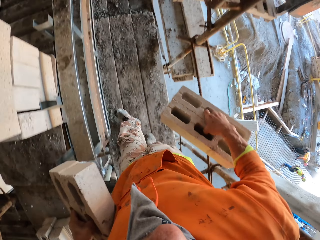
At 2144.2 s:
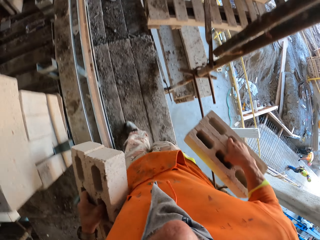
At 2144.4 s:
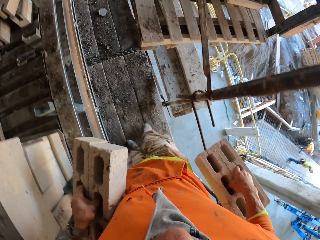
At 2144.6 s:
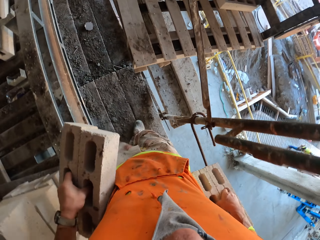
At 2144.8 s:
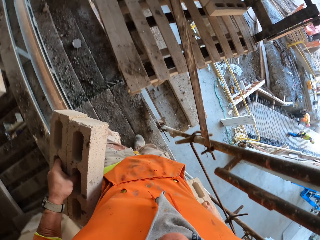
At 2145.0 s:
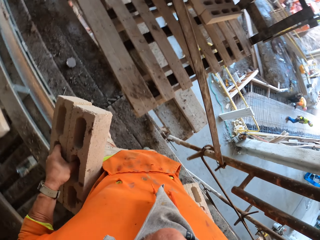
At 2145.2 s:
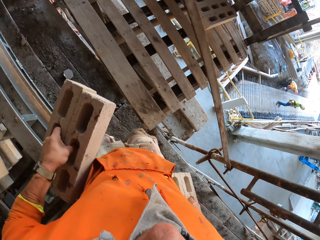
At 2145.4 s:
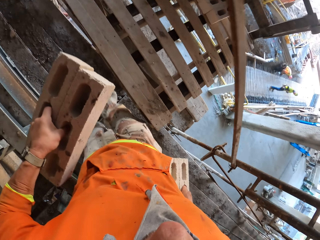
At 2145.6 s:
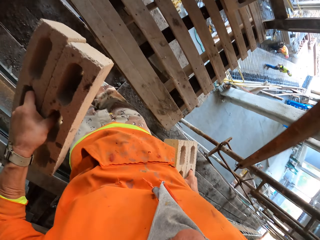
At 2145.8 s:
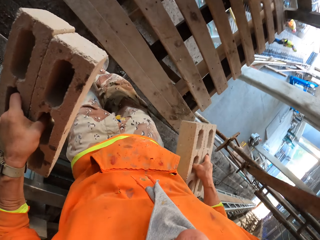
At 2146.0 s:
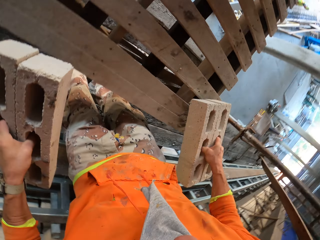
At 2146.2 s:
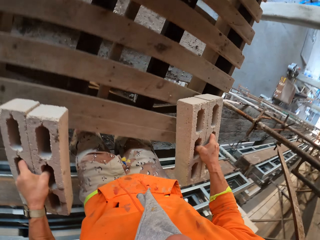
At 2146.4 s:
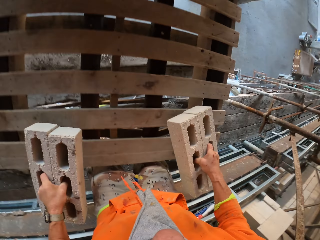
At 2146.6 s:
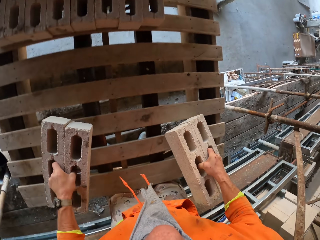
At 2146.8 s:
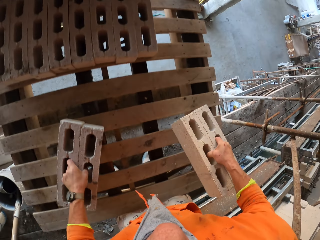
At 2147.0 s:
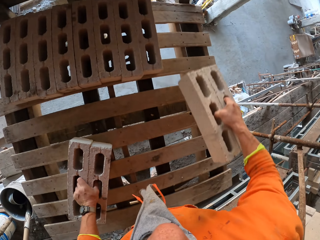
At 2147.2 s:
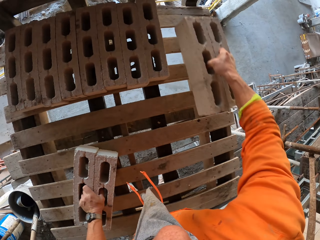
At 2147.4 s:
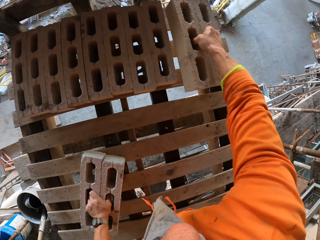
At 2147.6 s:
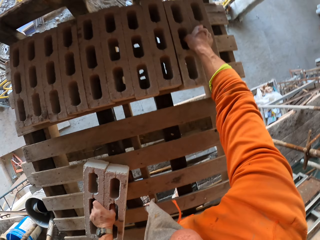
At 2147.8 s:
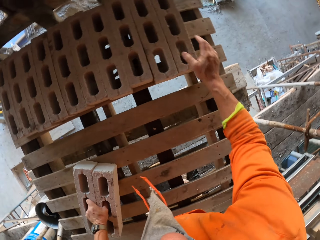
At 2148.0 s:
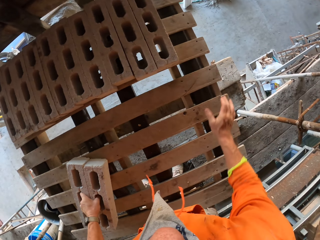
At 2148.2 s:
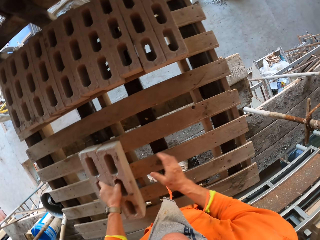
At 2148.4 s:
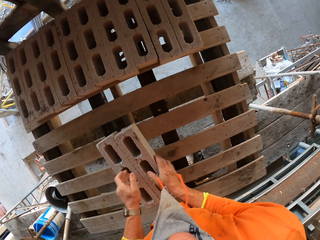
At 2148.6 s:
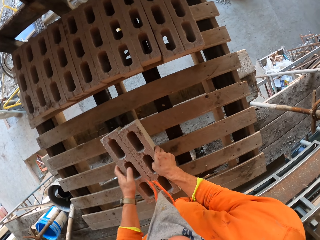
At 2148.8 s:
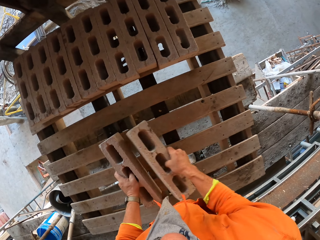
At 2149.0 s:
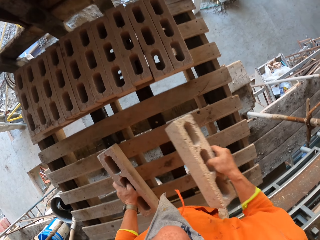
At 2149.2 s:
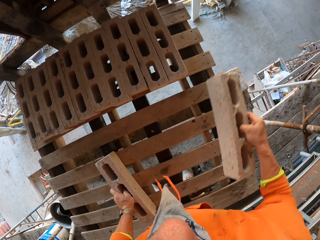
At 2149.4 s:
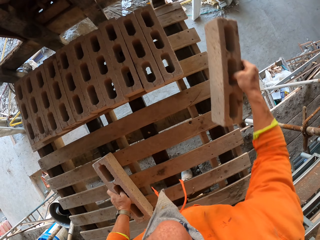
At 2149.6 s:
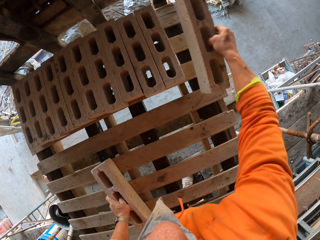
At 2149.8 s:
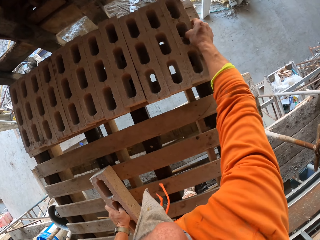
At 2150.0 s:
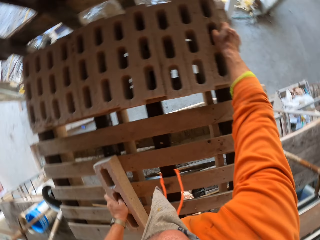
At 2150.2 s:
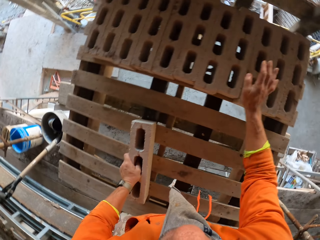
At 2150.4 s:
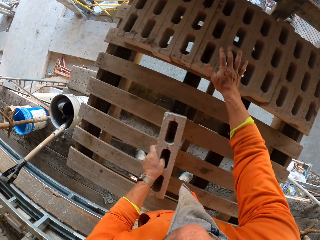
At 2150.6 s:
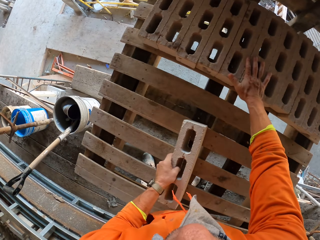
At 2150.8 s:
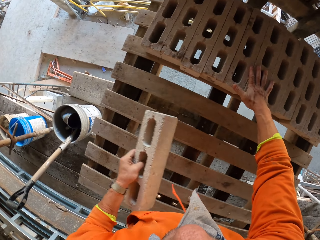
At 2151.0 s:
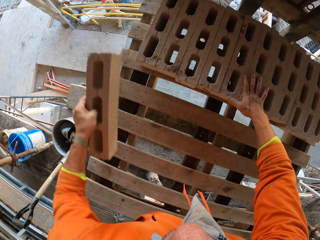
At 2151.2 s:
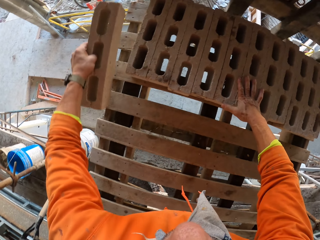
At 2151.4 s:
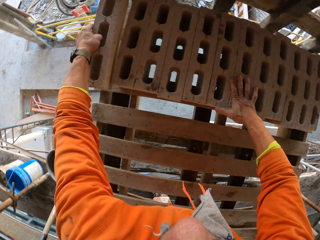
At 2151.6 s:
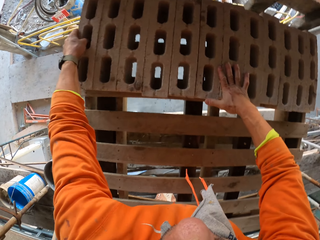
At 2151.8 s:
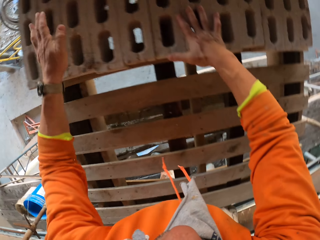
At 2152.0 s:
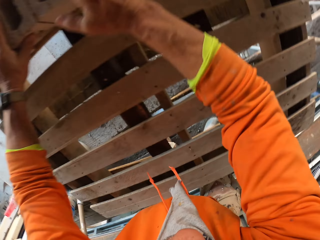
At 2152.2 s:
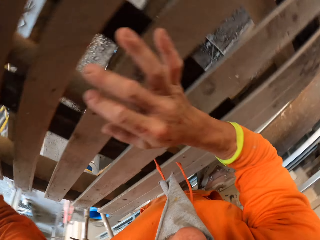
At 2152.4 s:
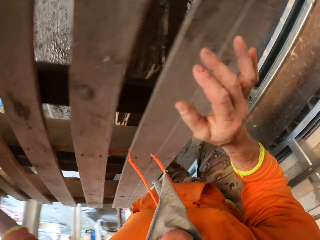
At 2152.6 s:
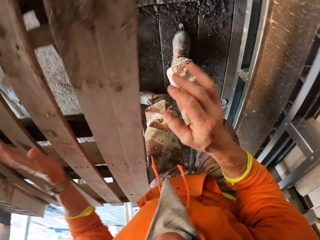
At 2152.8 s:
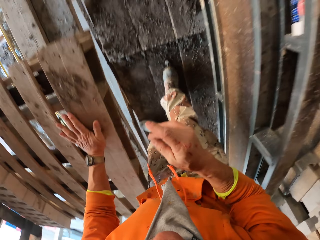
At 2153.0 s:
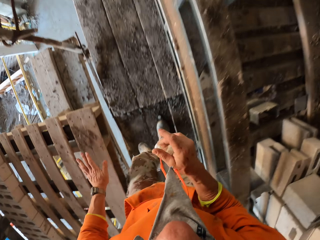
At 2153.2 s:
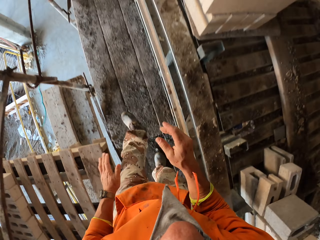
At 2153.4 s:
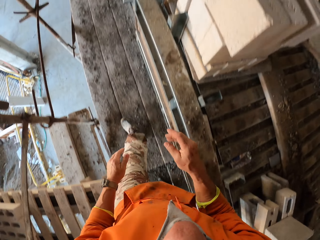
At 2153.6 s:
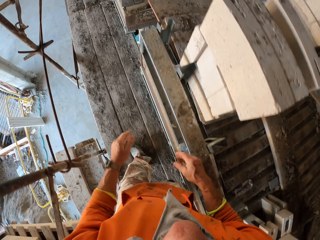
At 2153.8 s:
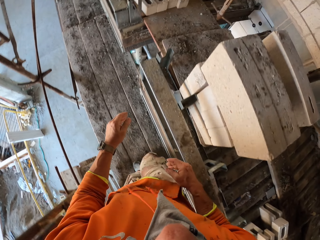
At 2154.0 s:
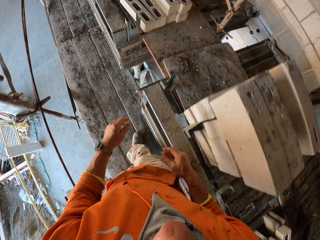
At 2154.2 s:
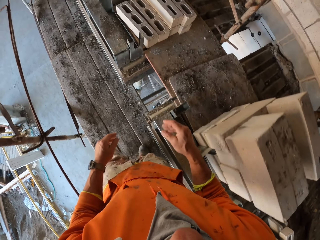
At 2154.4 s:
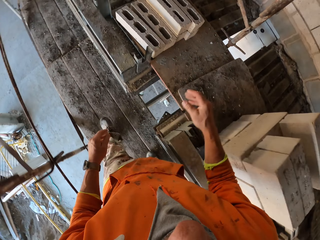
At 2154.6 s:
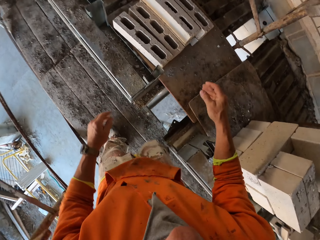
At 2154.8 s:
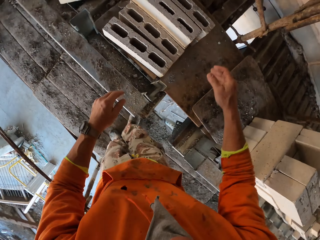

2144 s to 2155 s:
The camera wearer carries the bricks. They move around. They place the bricks on a palette wood. They rest blocks on the wooden board. They put the blocks on the wooden board. They move the blocks. They hold a block. They hold the block again. They drop the block on the wooden board. They rest a hand on the blocks. They lift a block. They put the block down. They turn around. They touch the wooden board. They walk around.

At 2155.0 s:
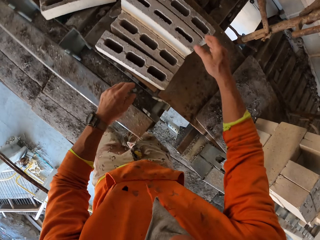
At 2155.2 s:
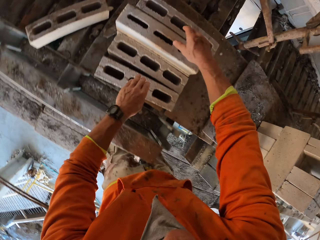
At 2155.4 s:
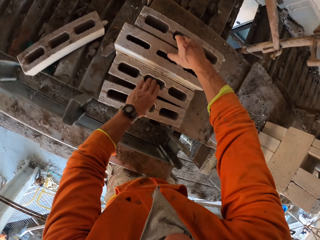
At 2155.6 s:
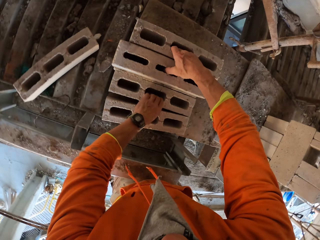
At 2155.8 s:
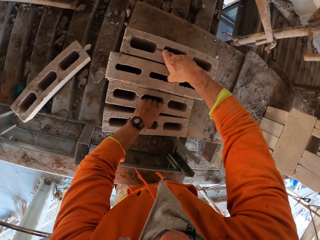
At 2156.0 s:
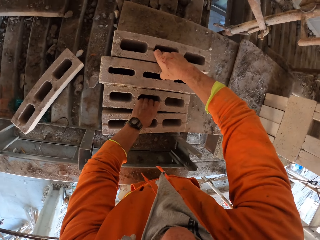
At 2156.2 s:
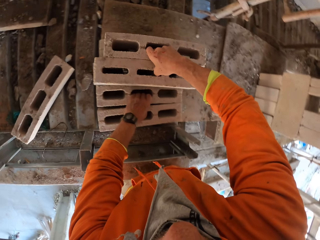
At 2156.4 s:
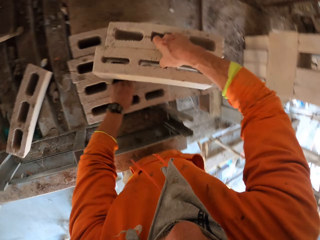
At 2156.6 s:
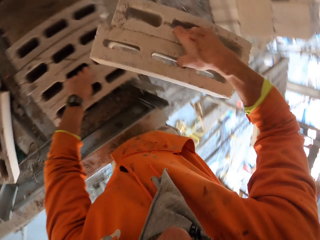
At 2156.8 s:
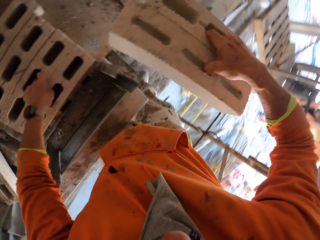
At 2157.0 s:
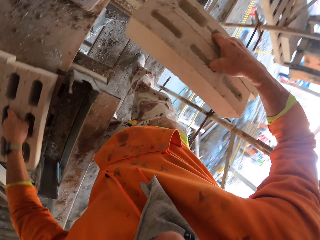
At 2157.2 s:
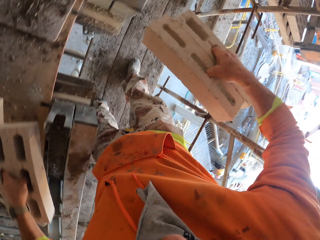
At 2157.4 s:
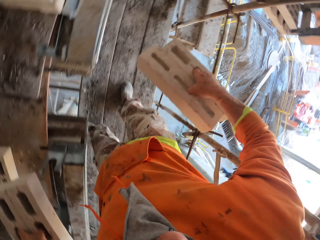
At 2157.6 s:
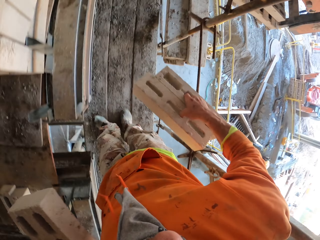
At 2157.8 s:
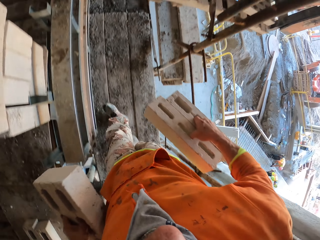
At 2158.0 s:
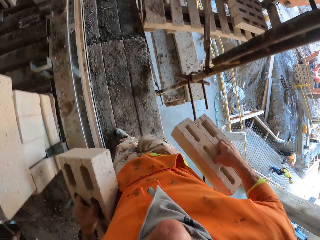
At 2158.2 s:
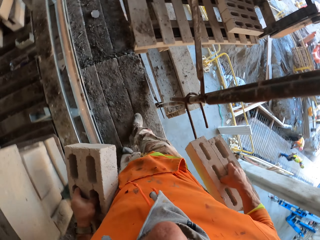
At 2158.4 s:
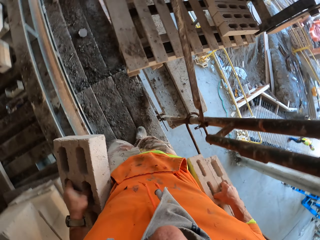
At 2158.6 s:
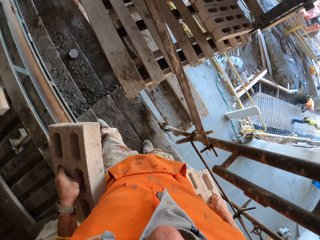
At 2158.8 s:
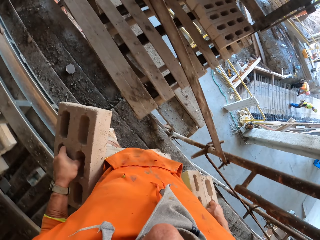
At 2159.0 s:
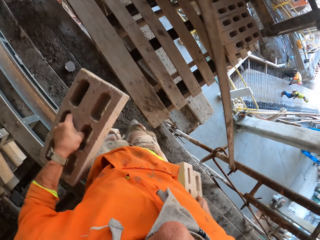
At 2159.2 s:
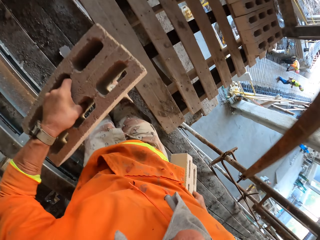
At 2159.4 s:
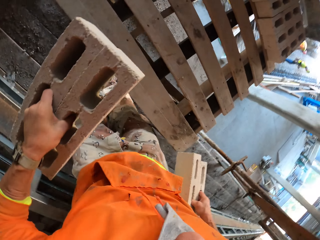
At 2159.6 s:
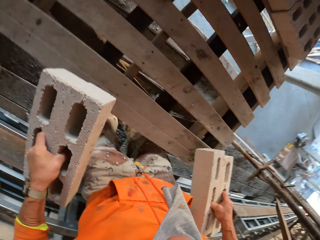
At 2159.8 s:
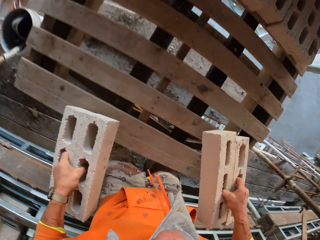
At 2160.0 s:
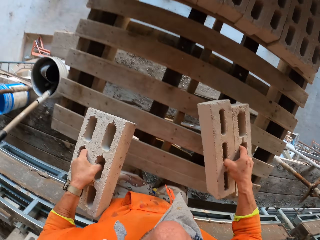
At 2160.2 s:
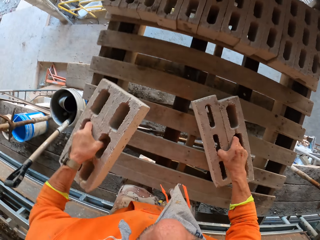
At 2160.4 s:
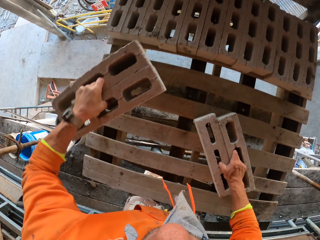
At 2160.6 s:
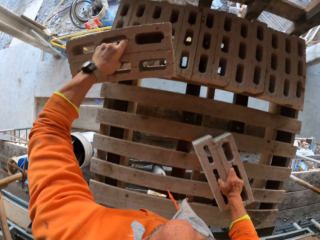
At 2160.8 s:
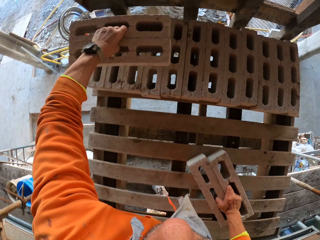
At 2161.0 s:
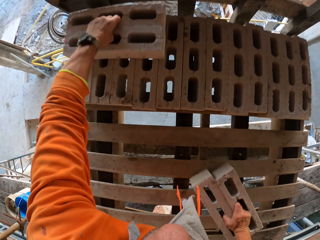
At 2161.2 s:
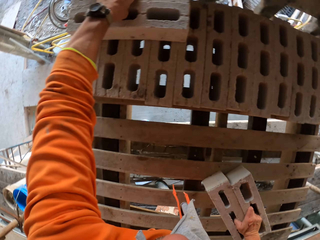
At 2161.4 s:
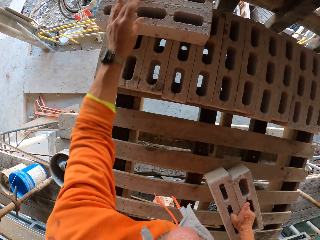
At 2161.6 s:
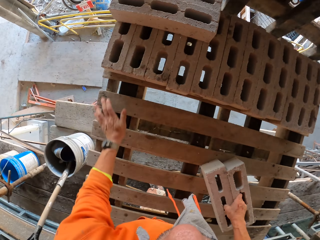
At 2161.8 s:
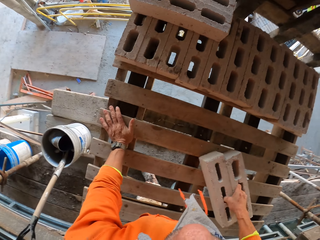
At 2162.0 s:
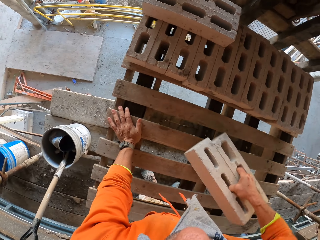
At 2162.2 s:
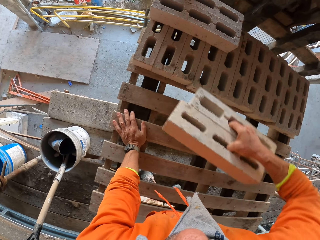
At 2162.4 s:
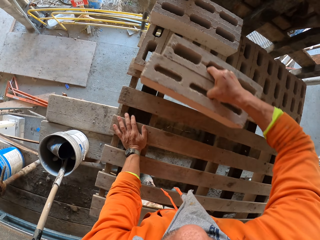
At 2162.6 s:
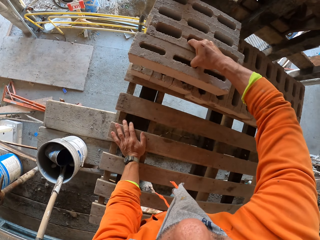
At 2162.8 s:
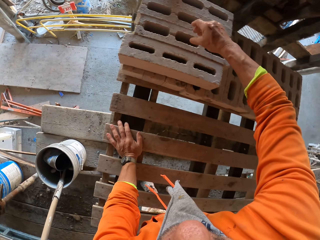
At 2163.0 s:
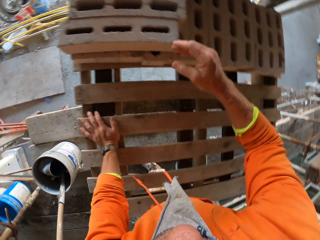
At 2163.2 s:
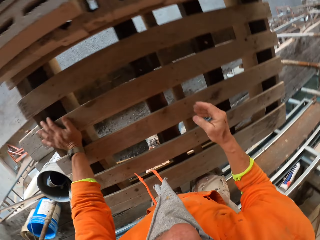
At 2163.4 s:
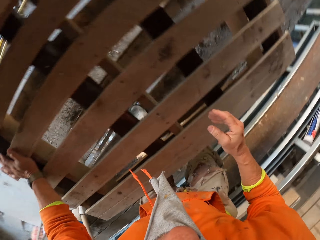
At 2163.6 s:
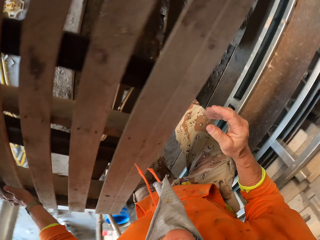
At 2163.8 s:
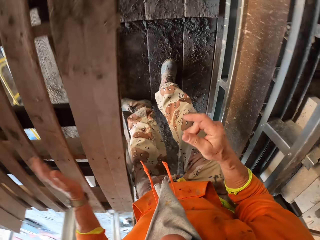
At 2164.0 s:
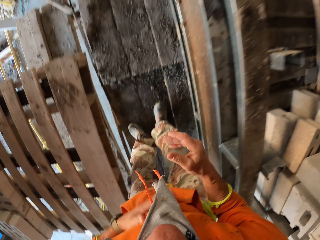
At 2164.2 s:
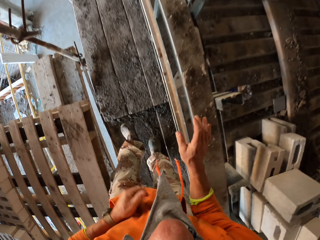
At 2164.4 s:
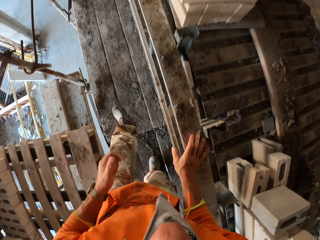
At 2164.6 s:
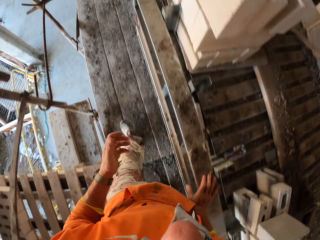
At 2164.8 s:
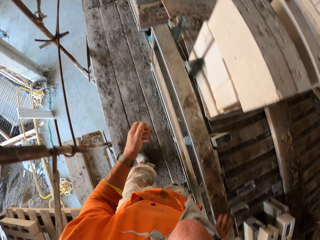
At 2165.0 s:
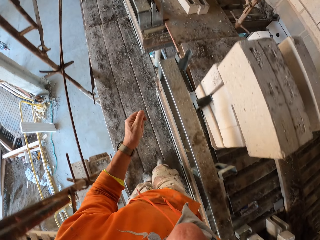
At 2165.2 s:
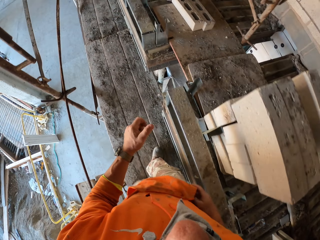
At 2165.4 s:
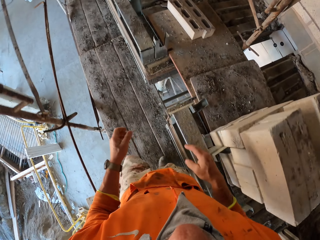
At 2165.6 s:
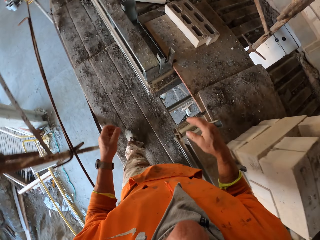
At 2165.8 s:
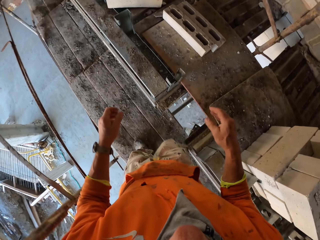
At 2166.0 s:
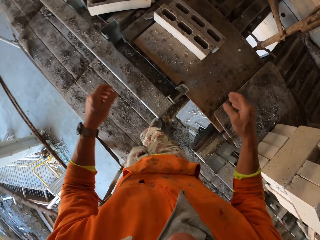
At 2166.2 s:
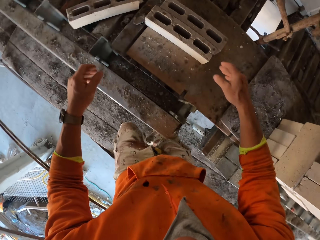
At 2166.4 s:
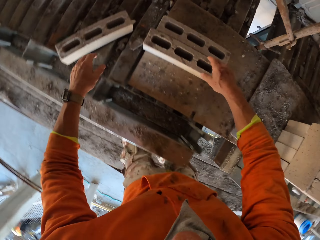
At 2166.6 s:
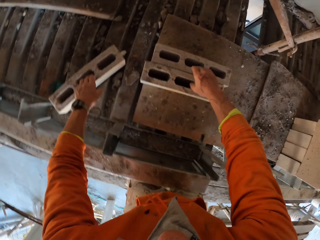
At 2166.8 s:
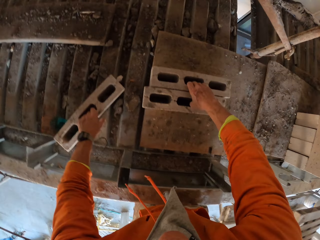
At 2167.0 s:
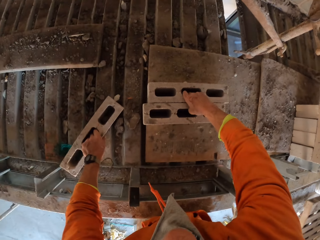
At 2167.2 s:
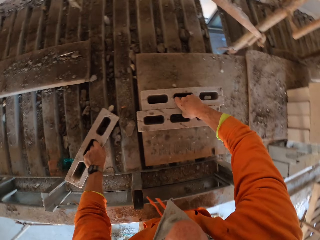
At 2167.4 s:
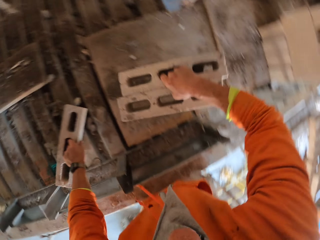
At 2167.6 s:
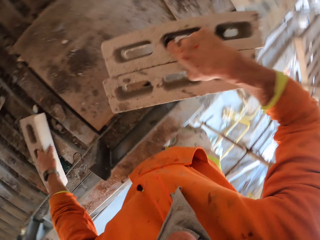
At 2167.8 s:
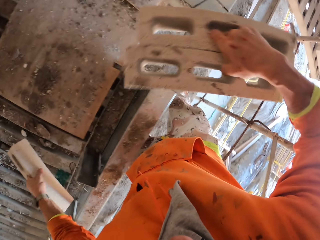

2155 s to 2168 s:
The camera wearer picks the bricks. They carry the bricks. They walk around. They put the blocks on the wooden board. They pile the blocks. They rest a hand on the wooden board. They lift the blocks. They pile the blocks. They turn around. They touch a board. They walk around. They pick the blocks.
